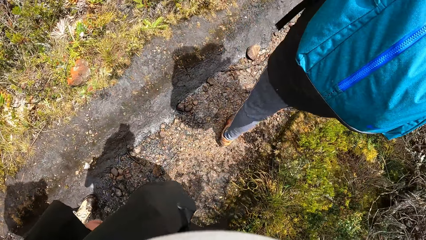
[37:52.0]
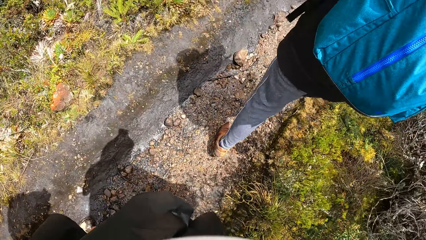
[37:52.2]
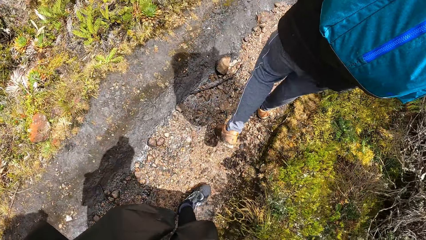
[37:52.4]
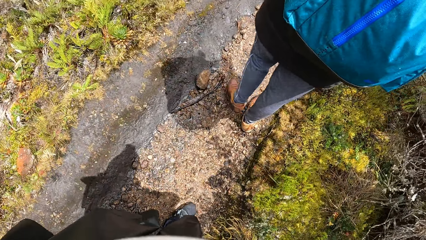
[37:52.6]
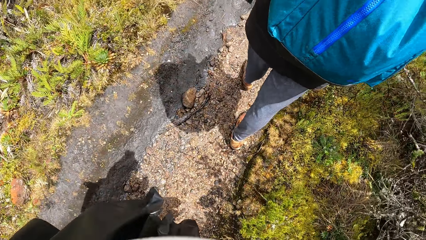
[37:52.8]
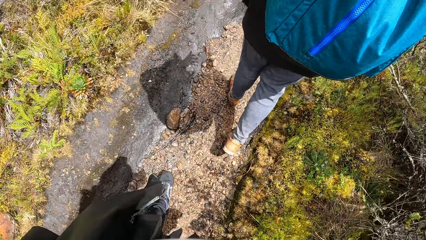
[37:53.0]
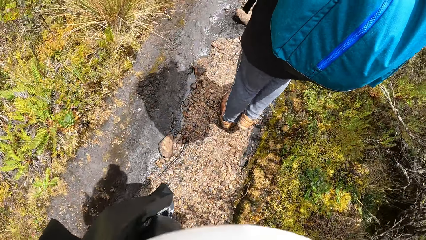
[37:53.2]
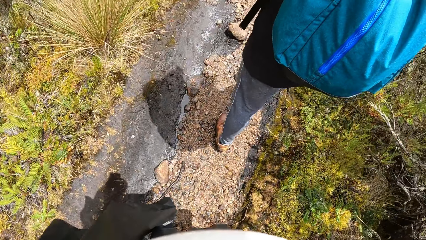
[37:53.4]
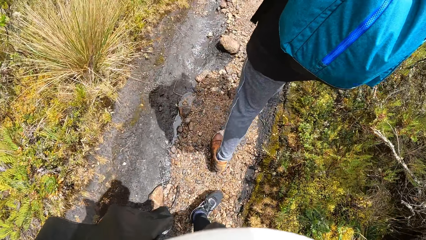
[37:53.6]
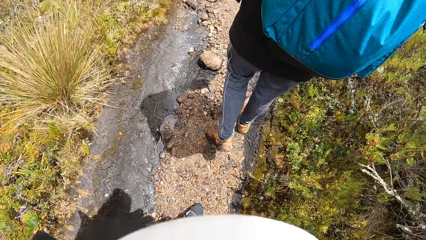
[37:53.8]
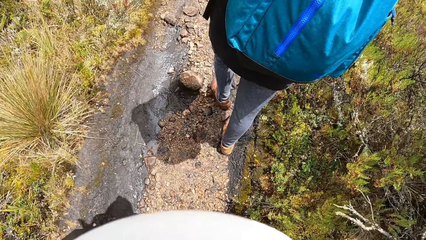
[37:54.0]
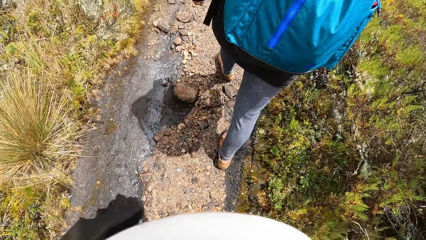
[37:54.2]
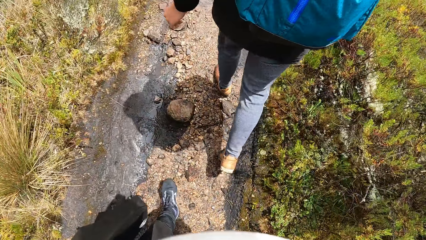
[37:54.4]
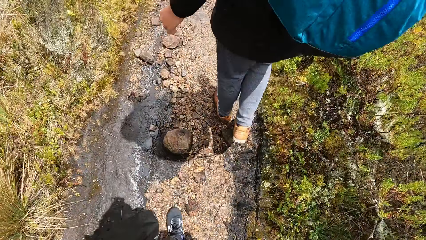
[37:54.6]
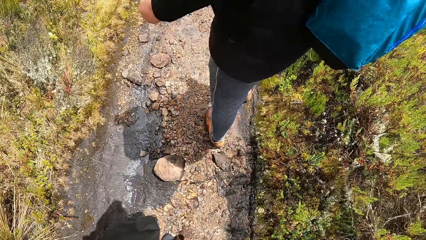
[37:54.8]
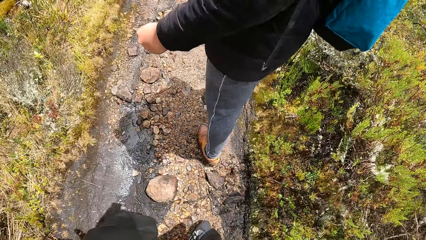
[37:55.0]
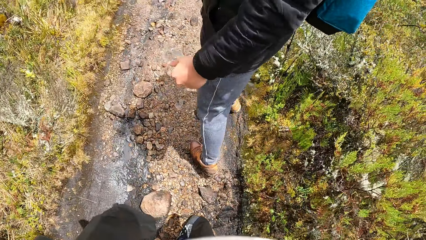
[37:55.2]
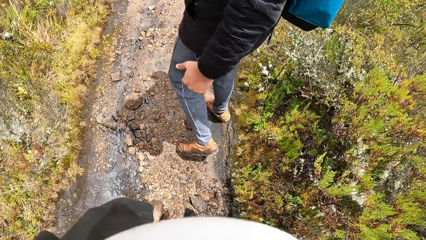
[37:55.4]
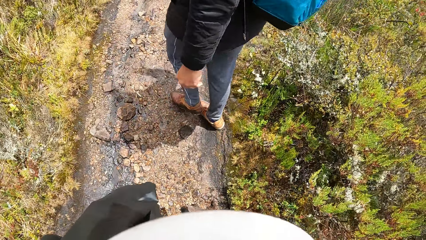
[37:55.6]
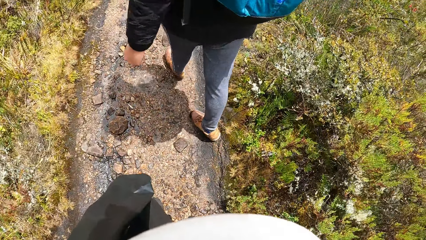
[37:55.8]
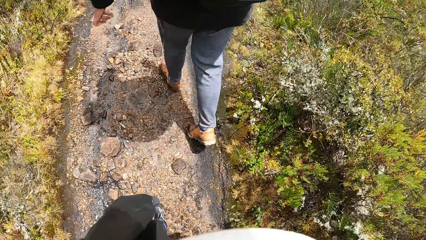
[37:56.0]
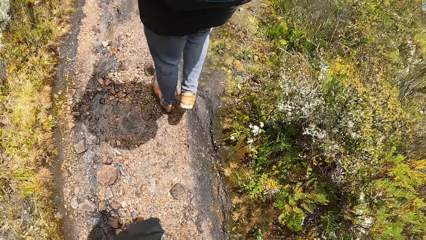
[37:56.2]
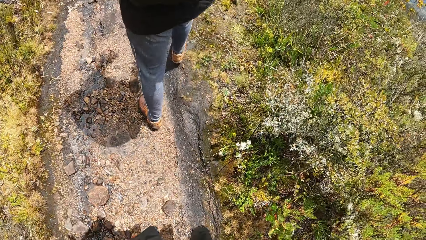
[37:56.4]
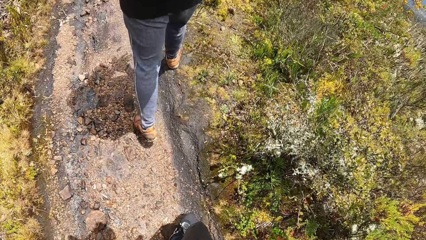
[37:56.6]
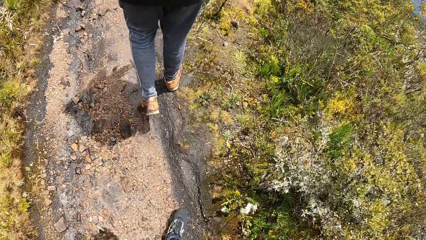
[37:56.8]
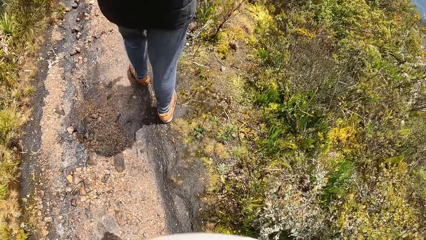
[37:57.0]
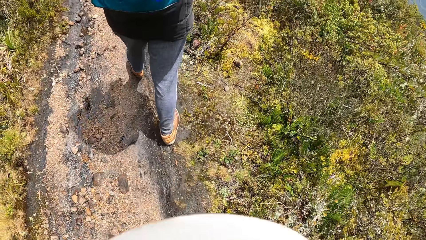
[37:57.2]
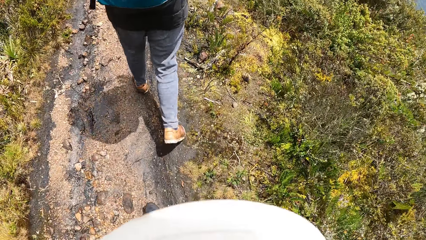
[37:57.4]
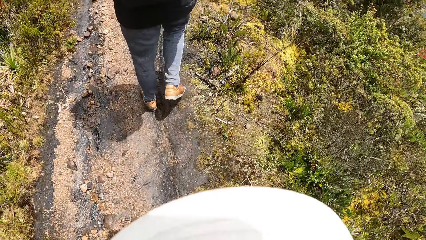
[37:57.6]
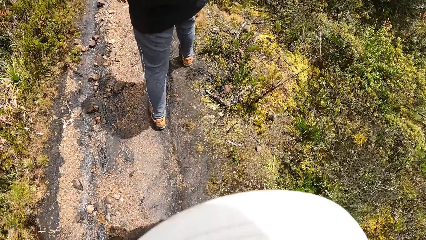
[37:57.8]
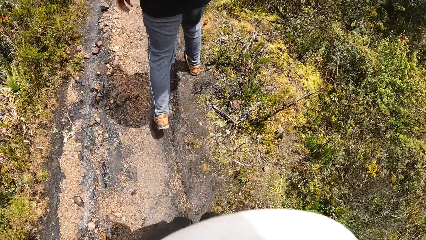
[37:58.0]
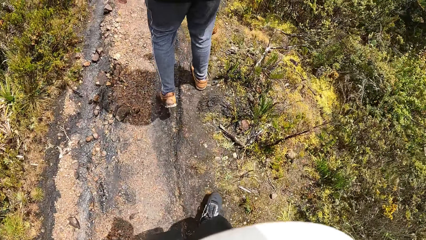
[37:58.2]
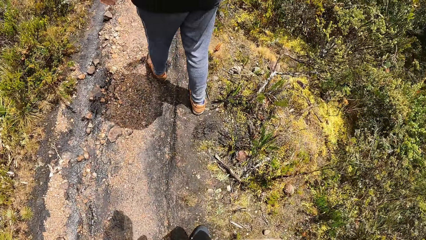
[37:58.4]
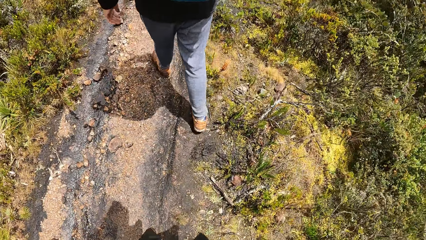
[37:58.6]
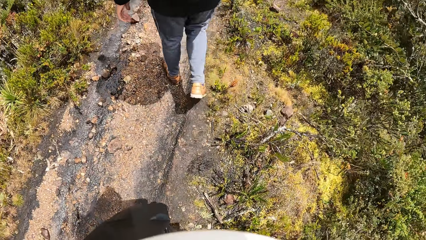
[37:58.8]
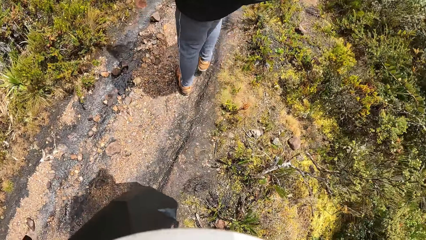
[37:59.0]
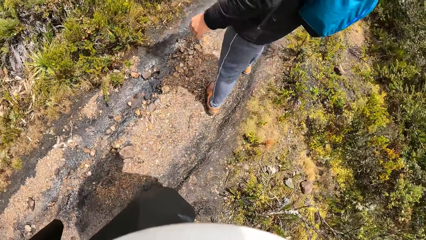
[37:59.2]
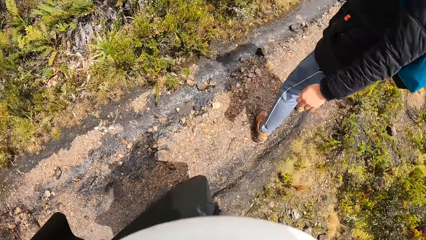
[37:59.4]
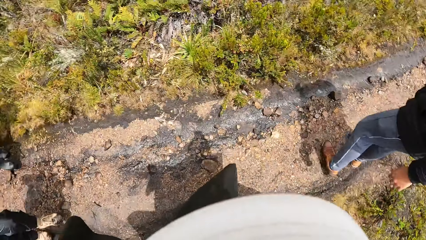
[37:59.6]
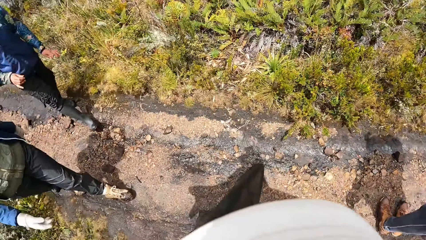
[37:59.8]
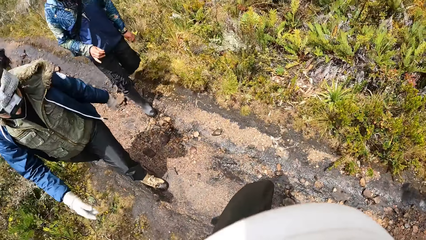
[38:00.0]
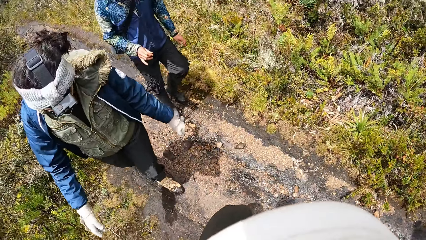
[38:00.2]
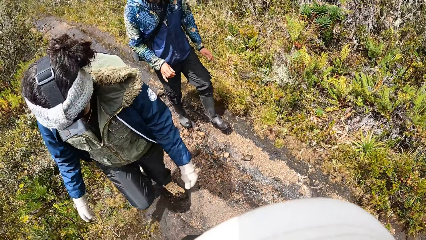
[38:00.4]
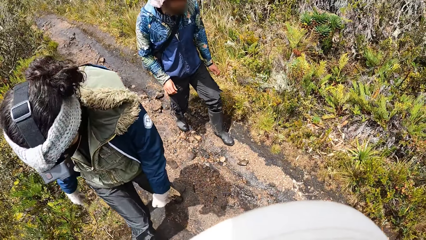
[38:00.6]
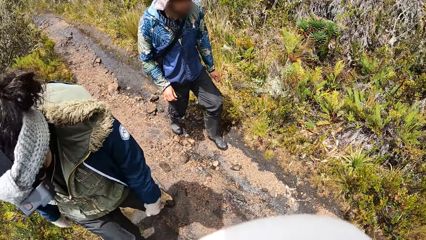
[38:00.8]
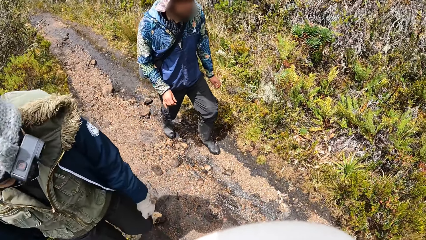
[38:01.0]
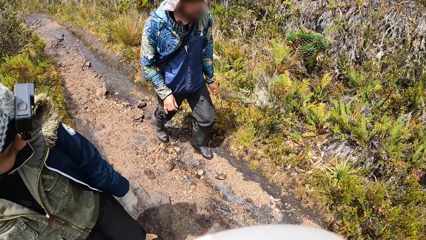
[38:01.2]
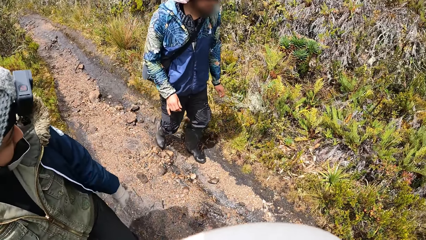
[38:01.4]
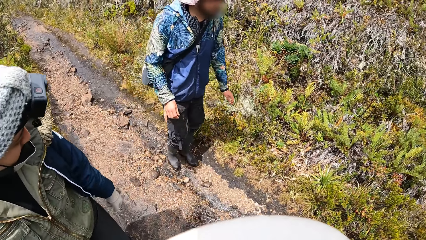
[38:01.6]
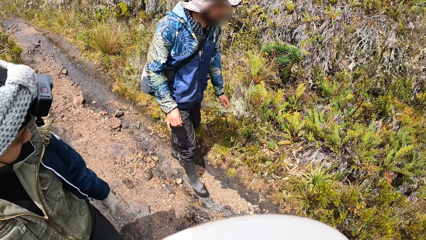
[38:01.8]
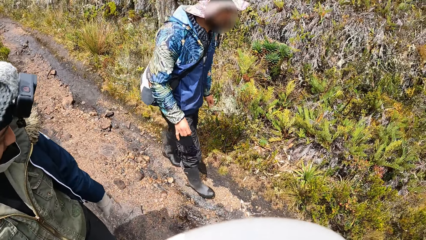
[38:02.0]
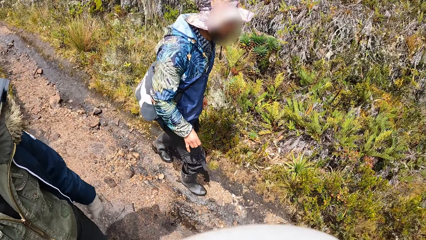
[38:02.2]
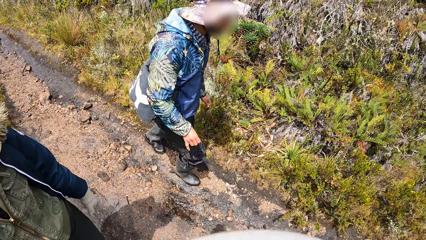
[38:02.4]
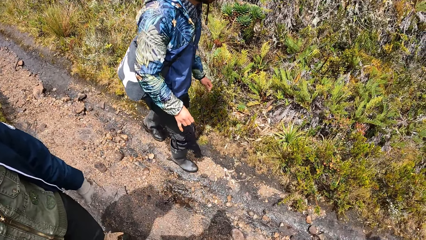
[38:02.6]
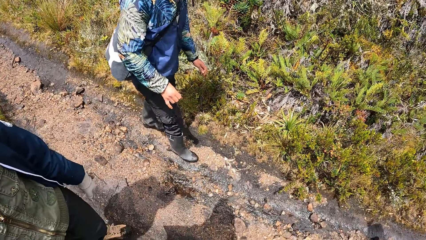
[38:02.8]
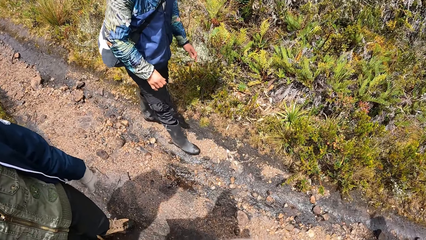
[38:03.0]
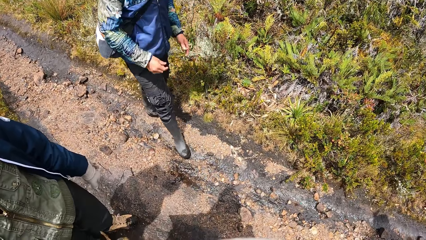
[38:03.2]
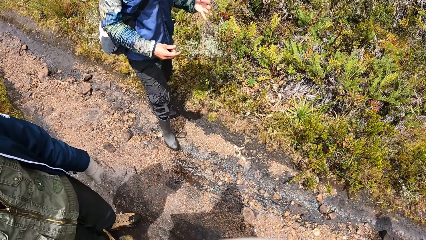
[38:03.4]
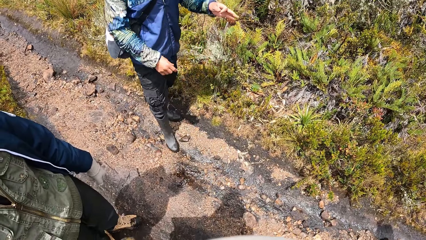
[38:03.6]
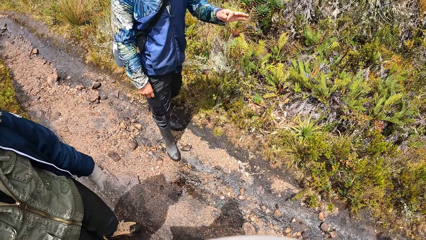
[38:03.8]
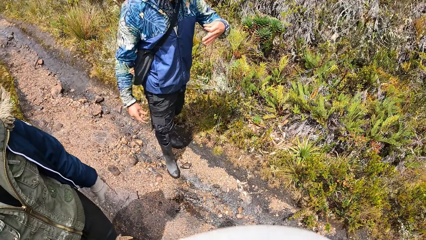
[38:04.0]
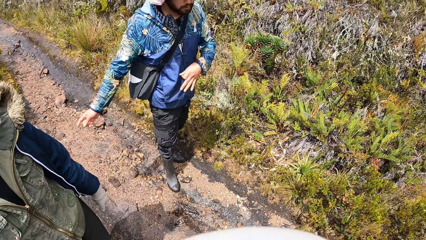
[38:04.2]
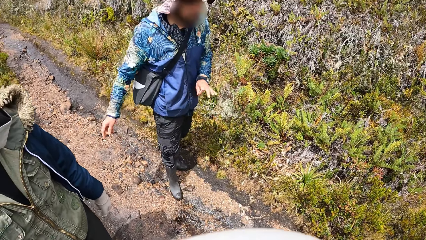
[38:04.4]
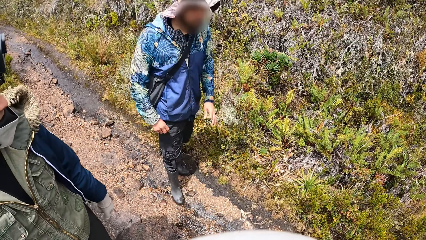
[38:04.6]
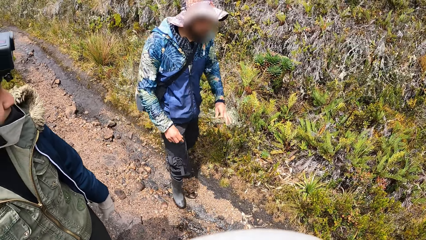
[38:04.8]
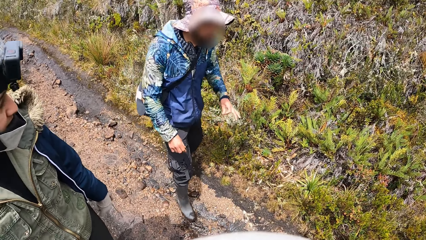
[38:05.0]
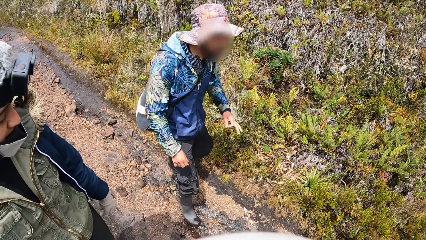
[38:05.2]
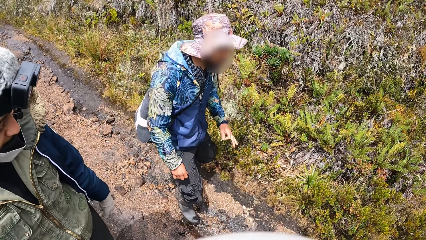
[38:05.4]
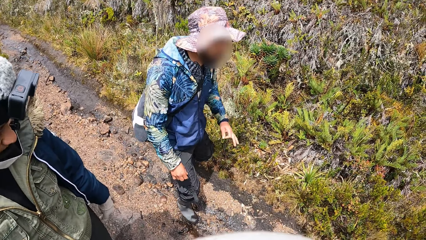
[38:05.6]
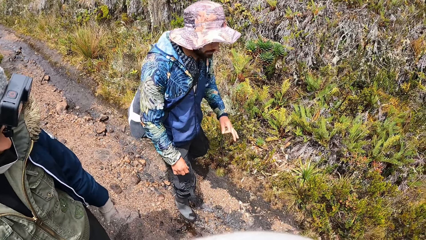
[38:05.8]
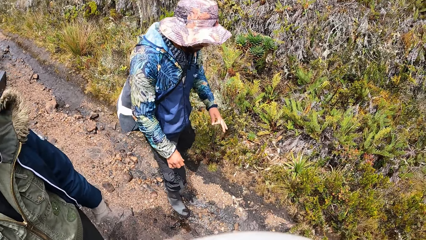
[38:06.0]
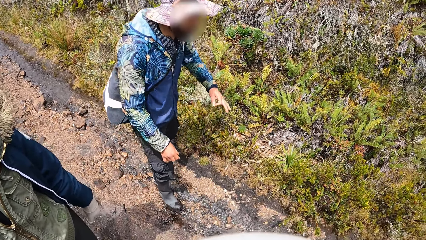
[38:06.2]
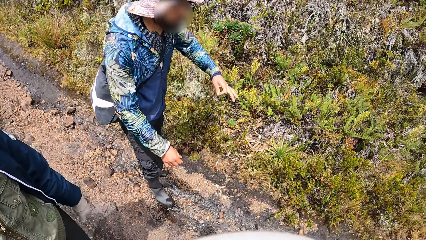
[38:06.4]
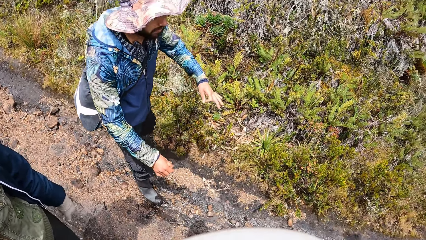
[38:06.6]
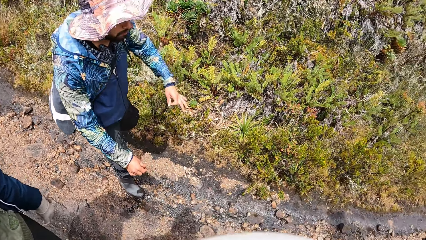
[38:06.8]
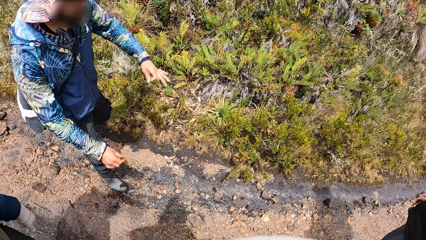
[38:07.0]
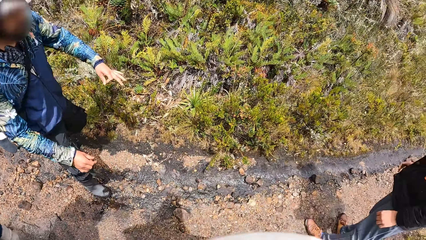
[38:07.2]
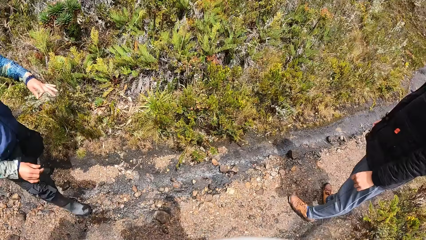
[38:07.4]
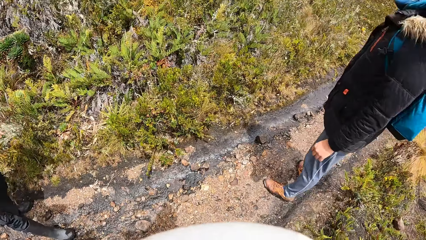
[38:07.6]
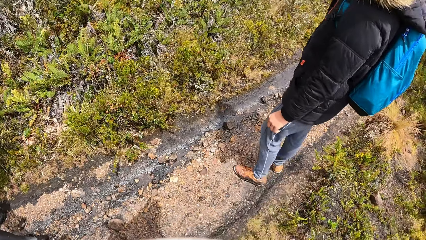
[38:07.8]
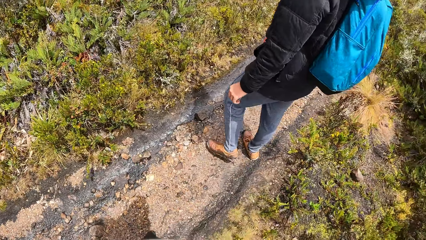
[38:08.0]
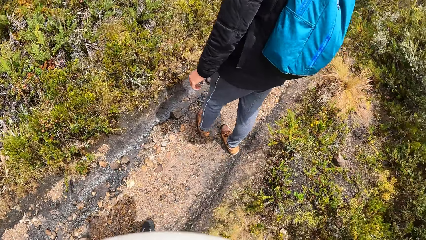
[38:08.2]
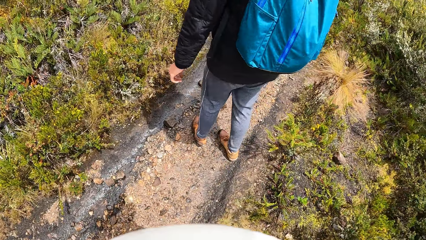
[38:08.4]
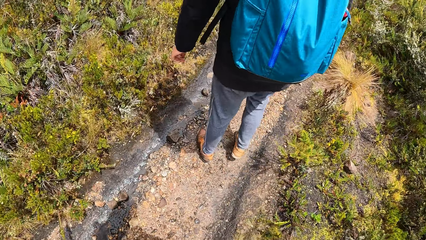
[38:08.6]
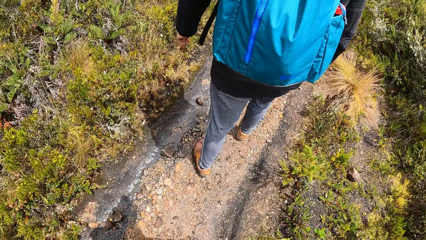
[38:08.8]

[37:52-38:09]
The camera wearer moves around. They look around. A man interacts with a group of people.
